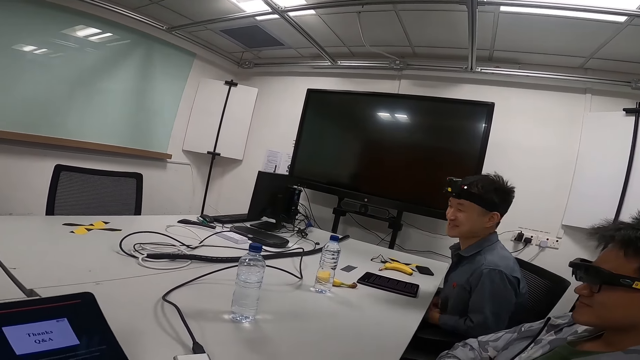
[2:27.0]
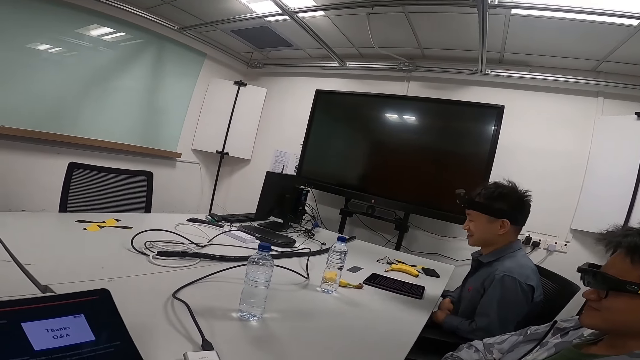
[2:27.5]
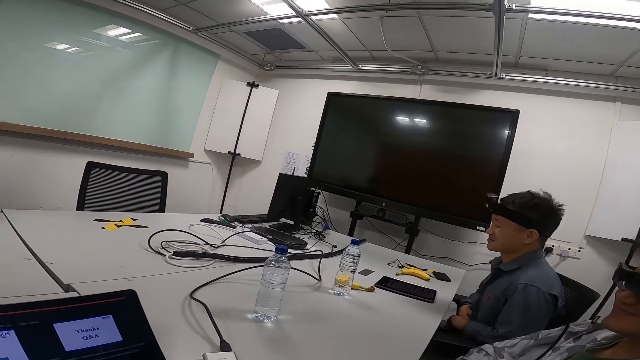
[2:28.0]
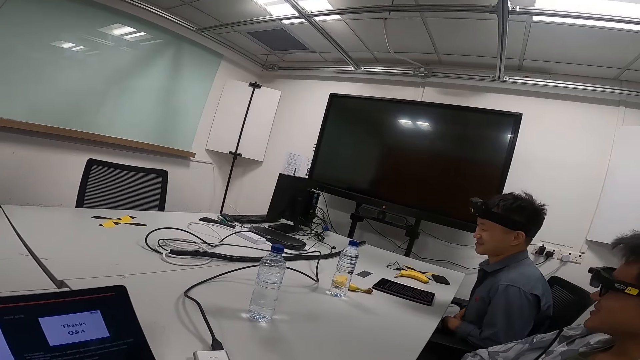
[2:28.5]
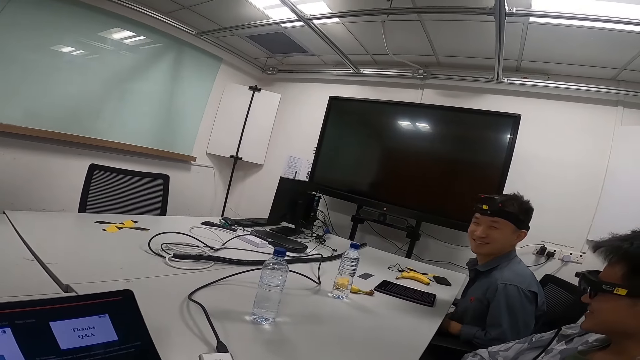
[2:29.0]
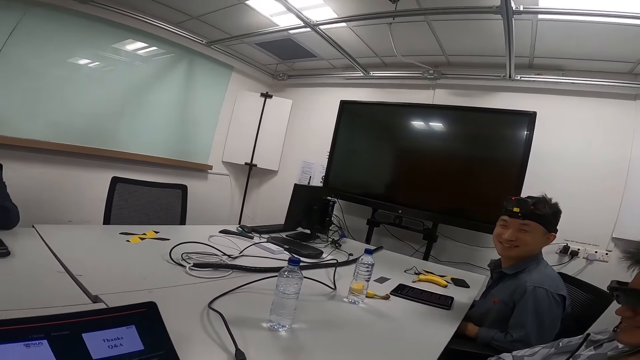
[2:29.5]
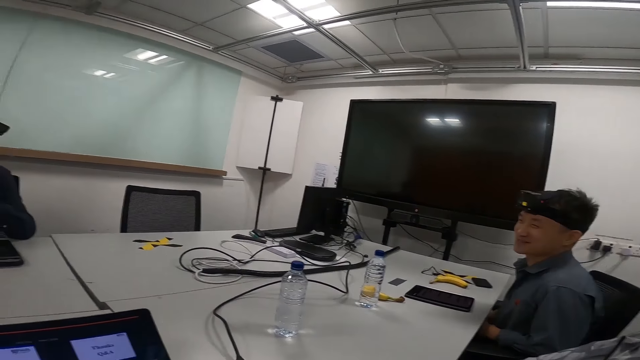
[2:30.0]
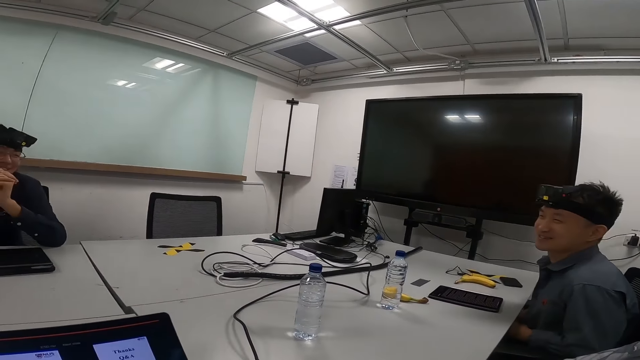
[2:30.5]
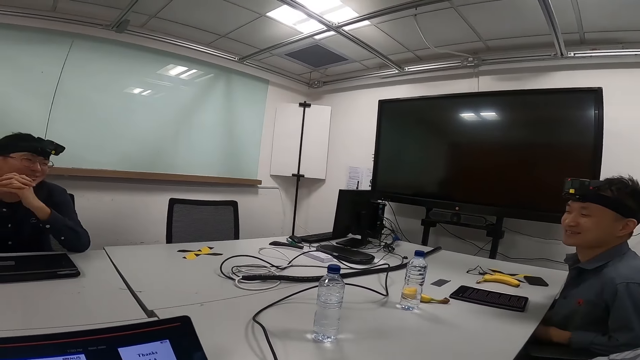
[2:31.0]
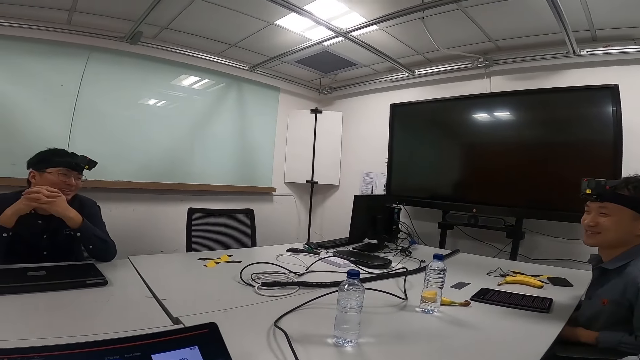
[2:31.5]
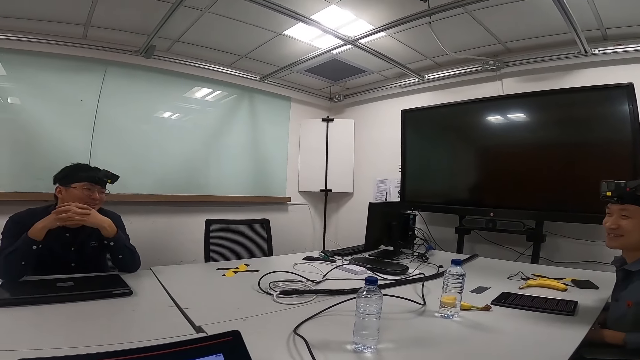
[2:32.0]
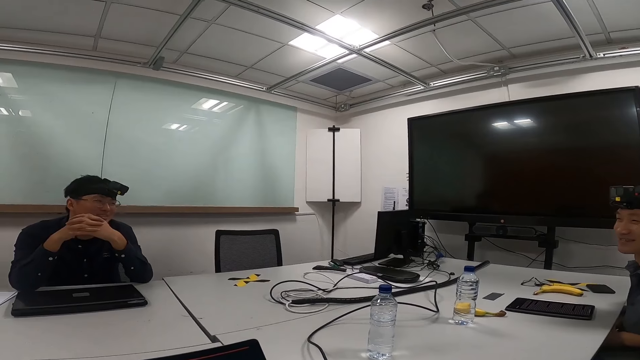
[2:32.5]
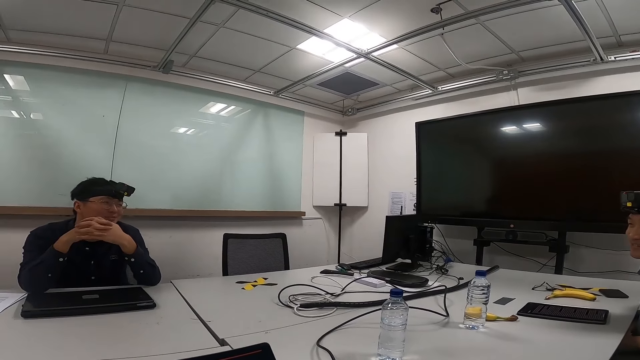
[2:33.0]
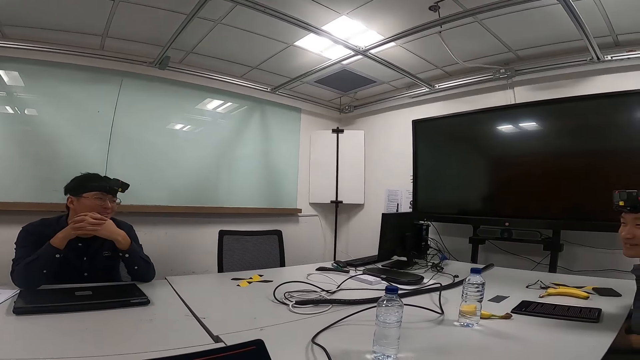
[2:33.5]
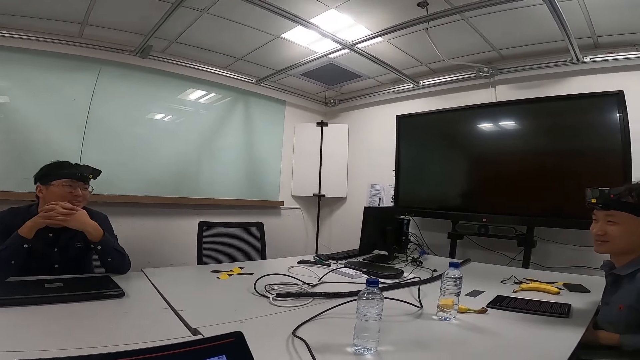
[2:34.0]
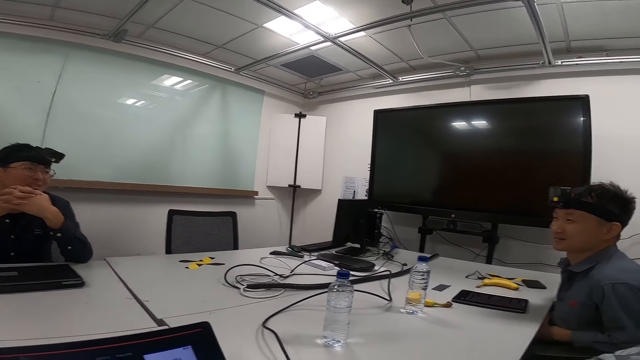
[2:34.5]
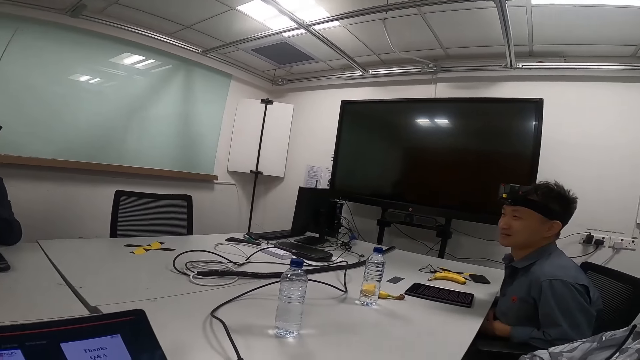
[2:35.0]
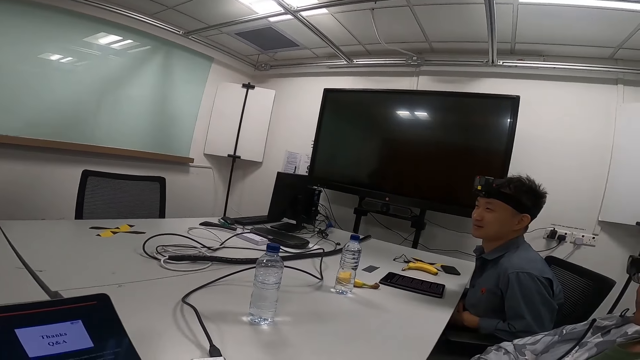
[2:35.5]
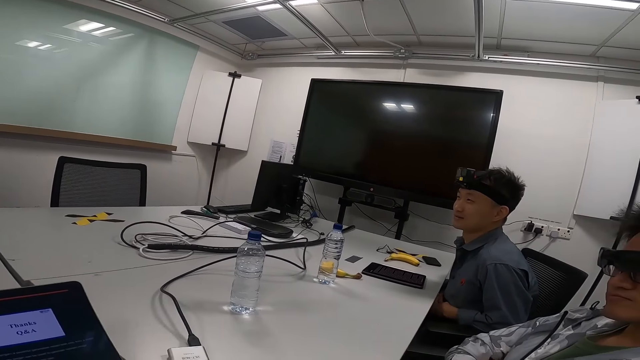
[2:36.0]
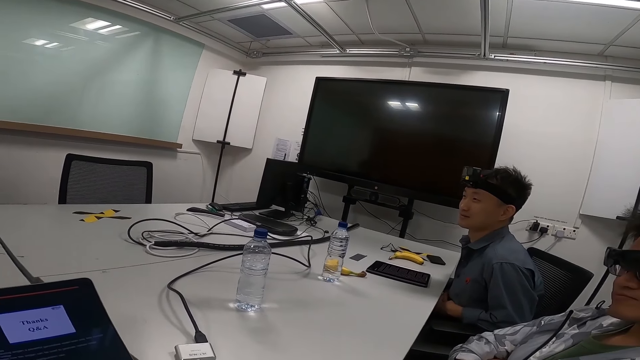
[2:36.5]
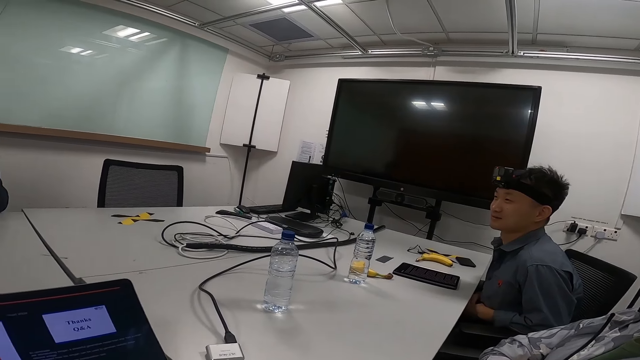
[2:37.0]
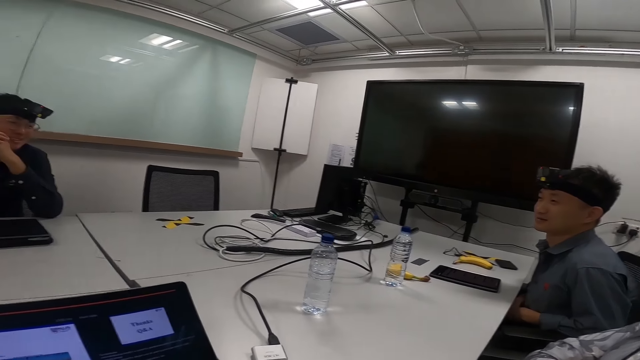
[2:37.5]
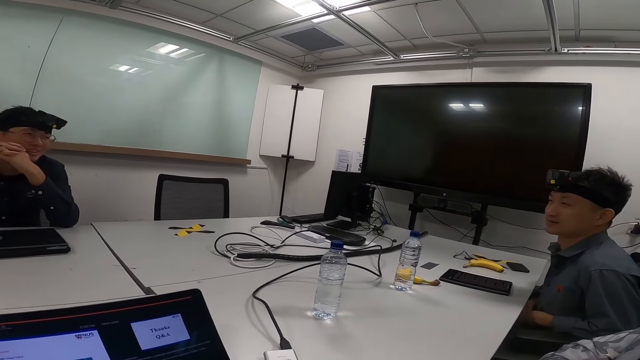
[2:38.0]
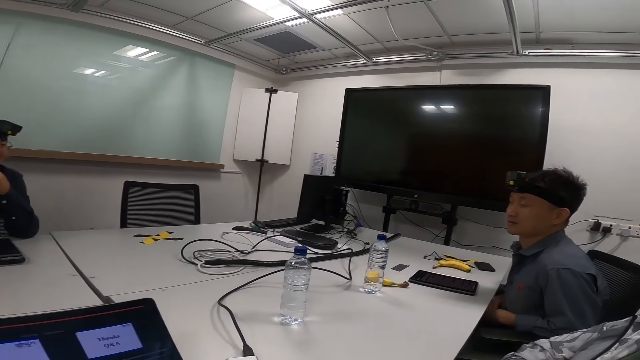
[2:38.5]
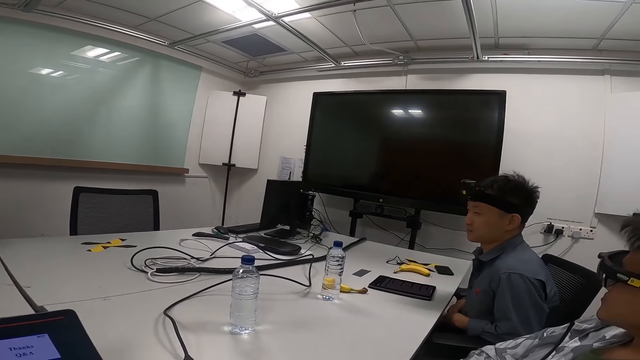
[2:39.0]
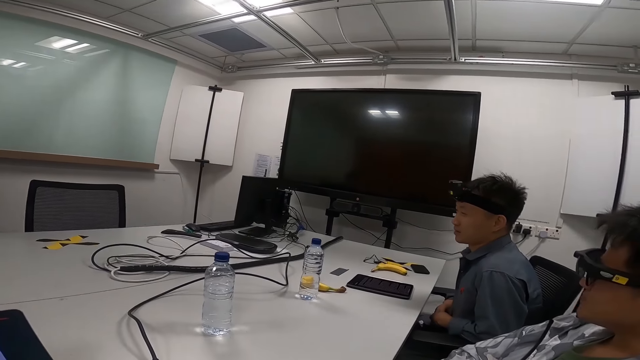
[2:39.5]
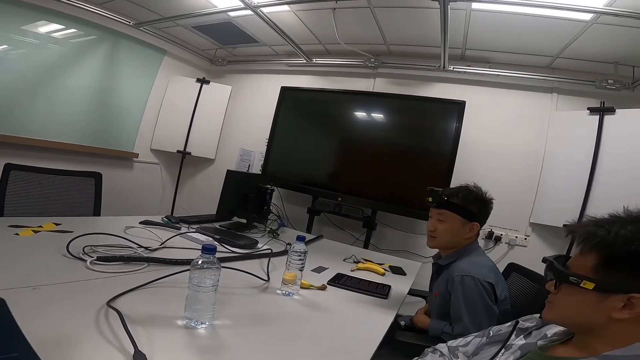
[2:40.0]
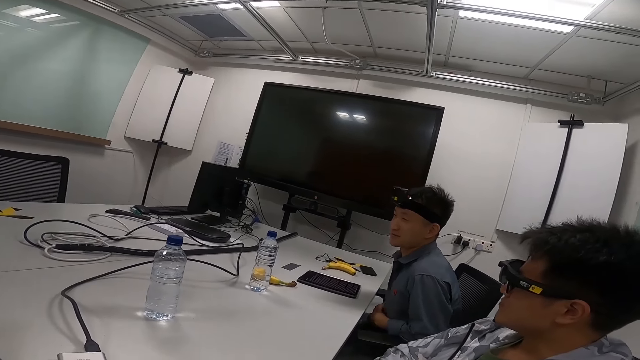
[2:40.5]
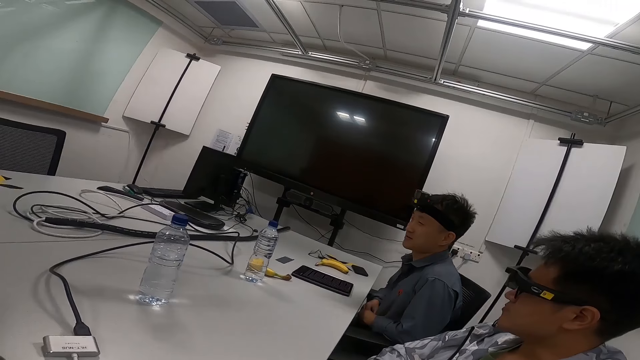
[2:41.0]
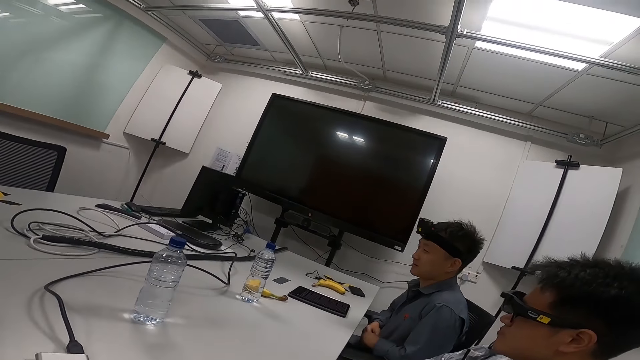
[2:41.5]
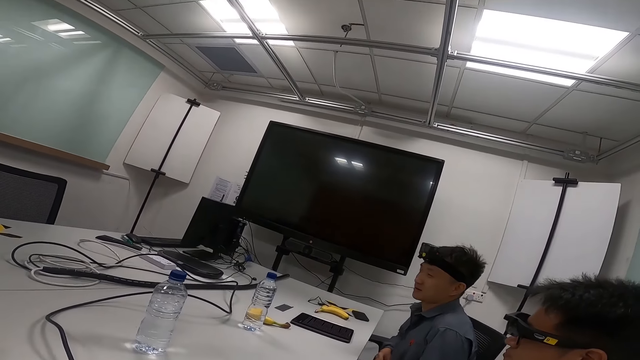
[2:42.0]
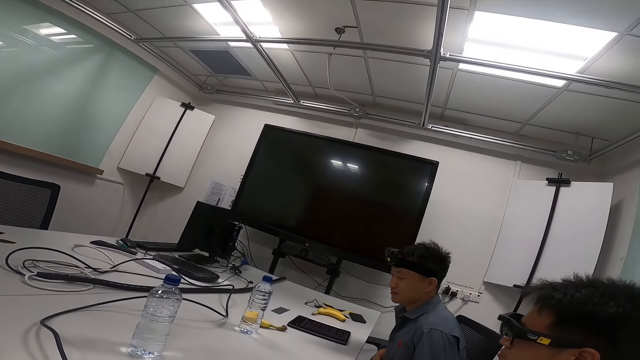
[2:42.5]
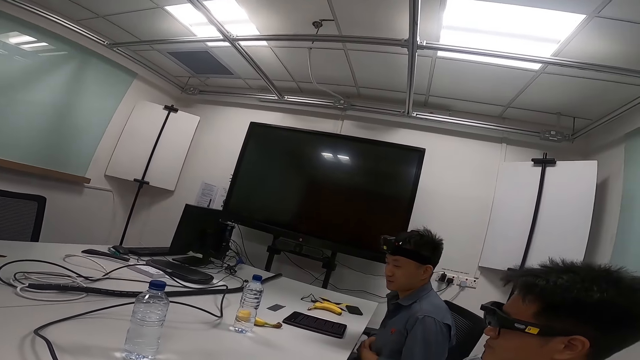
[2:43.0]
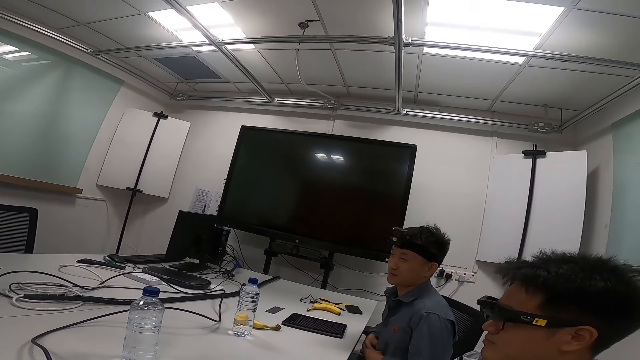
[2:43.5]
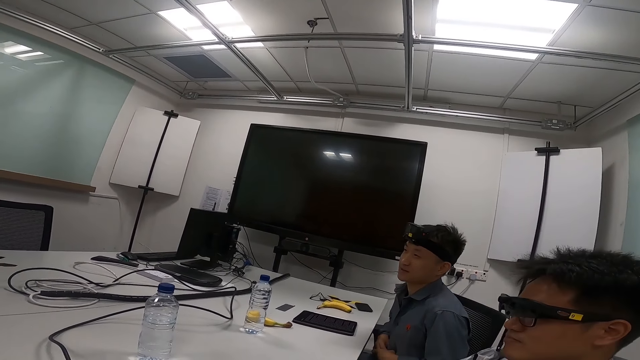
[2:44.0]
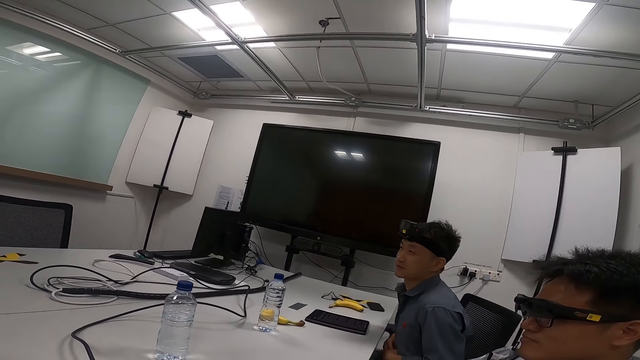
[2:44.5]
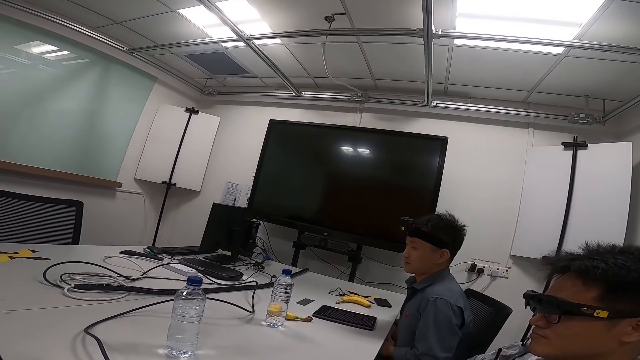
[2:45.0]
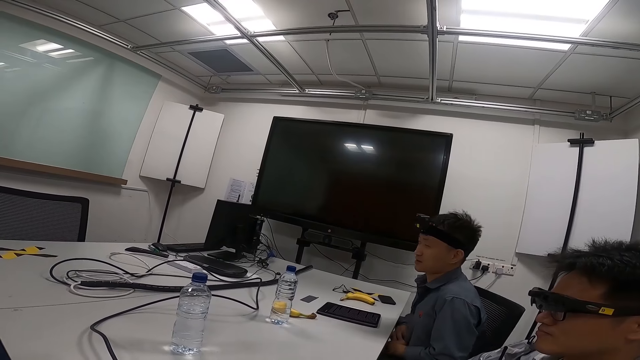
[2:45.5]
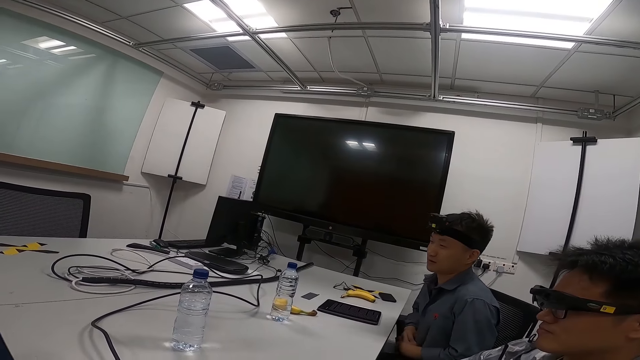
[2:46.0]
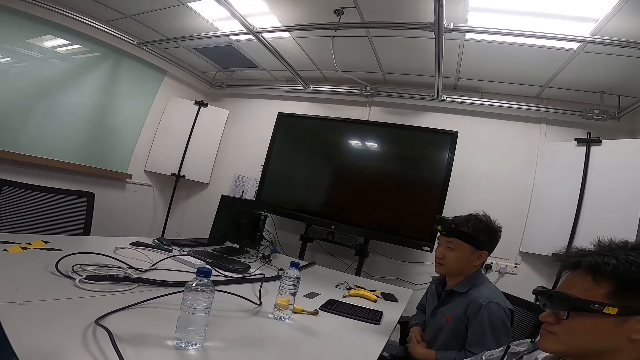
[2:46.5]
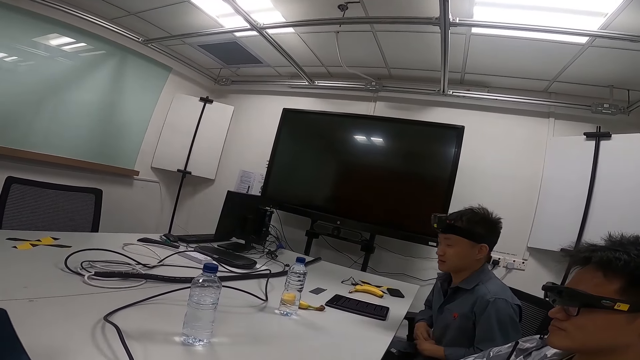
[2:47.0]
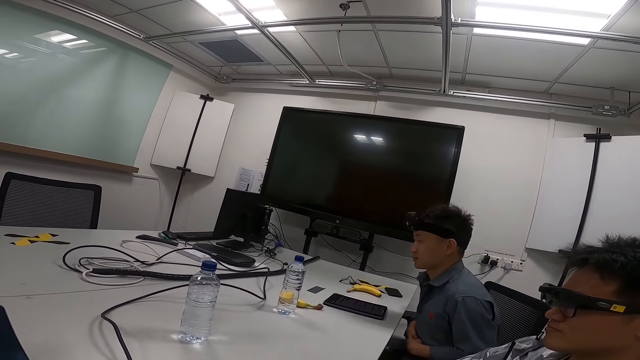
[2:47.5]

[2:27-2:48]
Someone is responding.
